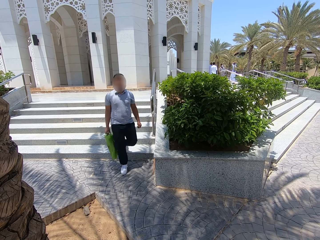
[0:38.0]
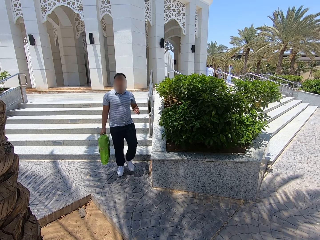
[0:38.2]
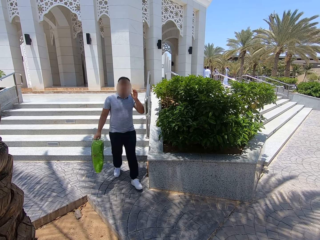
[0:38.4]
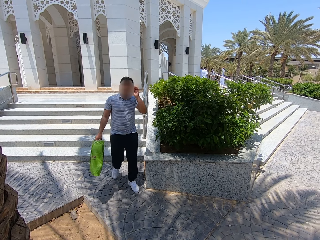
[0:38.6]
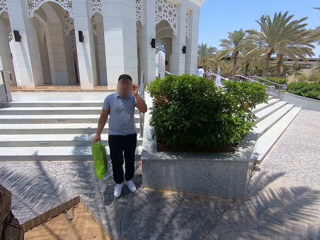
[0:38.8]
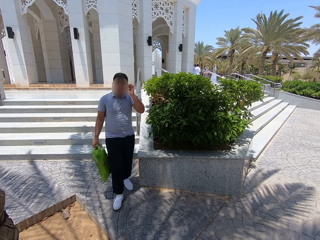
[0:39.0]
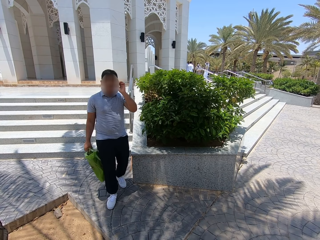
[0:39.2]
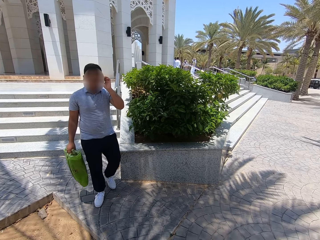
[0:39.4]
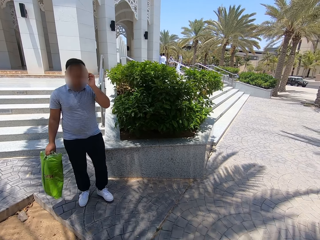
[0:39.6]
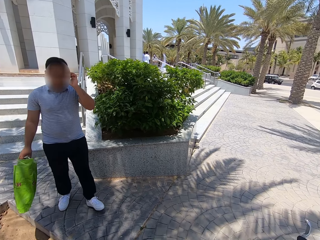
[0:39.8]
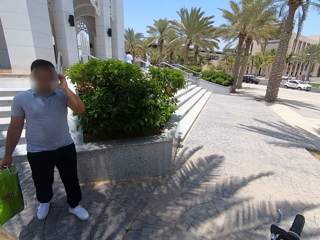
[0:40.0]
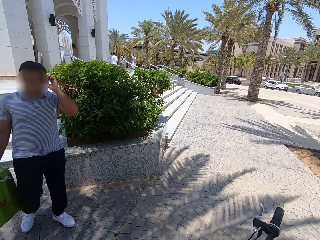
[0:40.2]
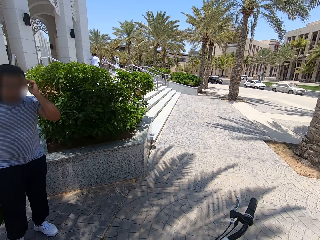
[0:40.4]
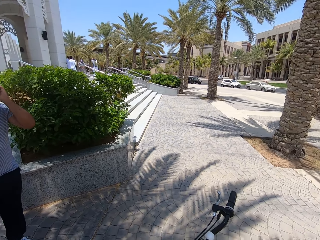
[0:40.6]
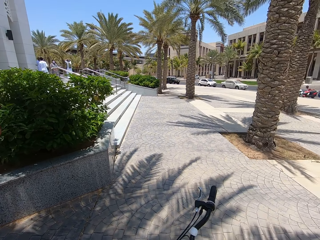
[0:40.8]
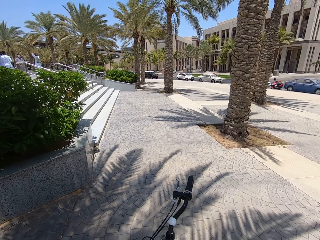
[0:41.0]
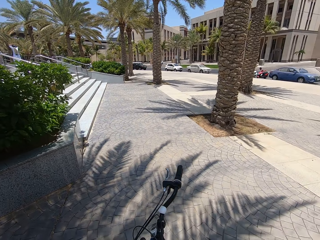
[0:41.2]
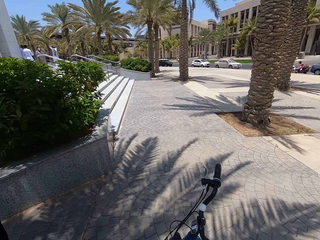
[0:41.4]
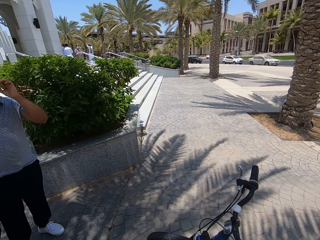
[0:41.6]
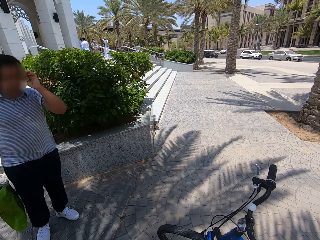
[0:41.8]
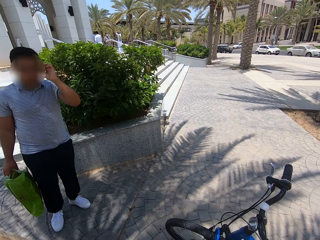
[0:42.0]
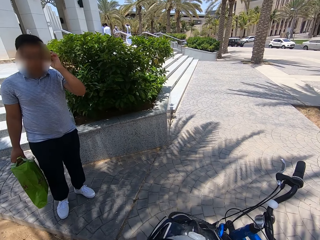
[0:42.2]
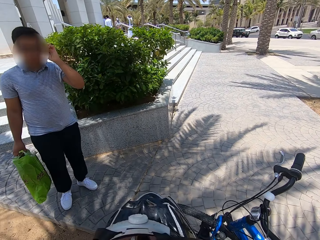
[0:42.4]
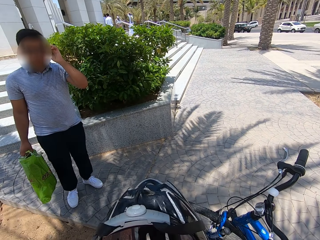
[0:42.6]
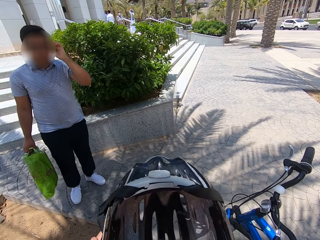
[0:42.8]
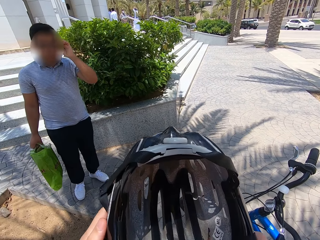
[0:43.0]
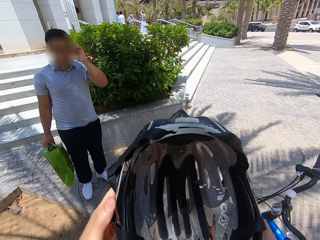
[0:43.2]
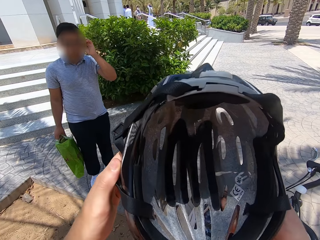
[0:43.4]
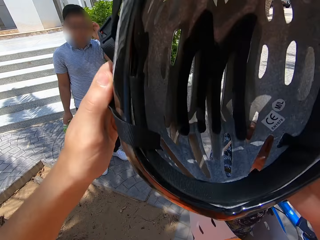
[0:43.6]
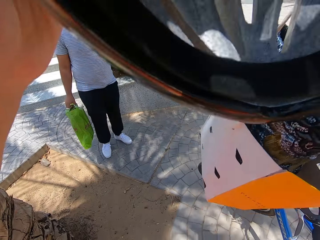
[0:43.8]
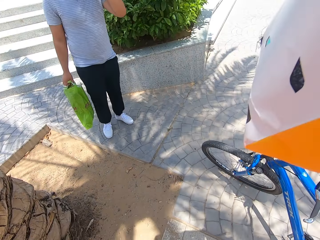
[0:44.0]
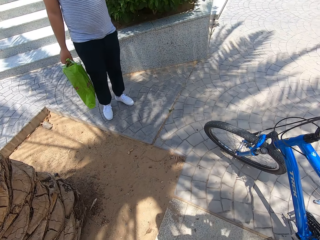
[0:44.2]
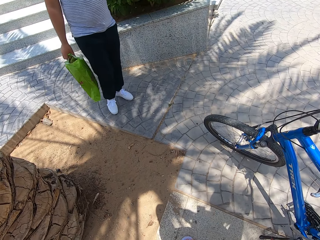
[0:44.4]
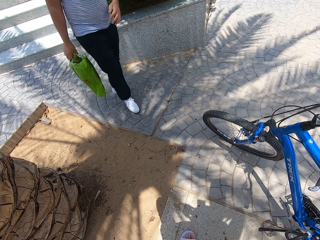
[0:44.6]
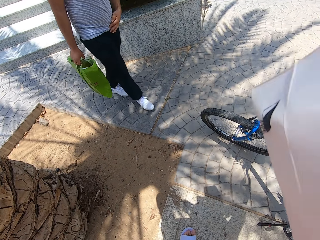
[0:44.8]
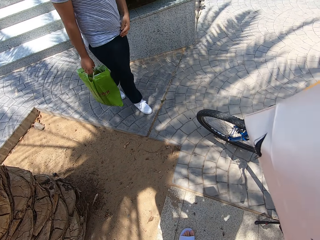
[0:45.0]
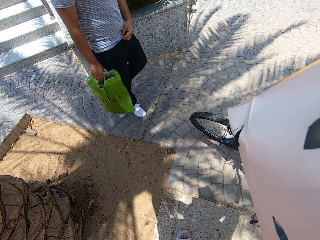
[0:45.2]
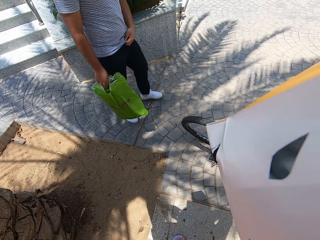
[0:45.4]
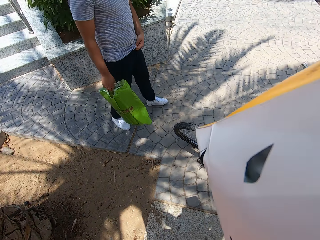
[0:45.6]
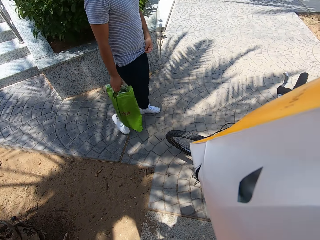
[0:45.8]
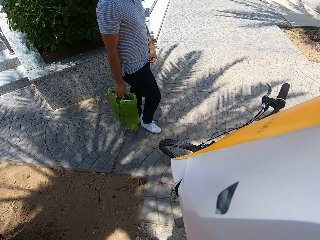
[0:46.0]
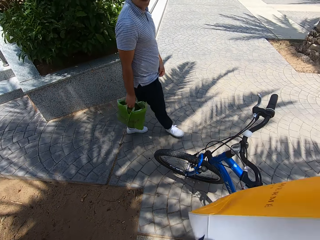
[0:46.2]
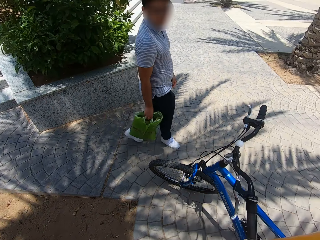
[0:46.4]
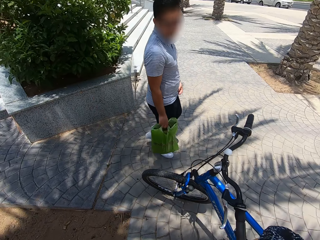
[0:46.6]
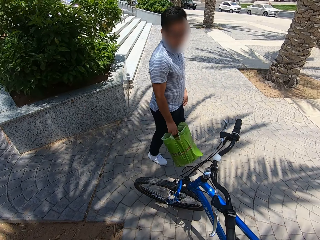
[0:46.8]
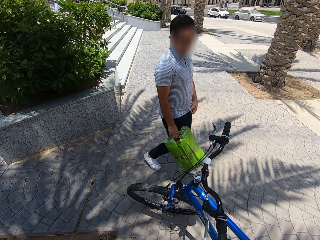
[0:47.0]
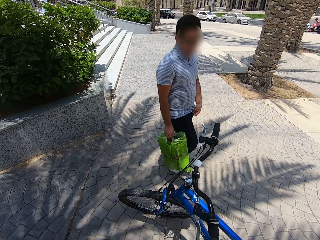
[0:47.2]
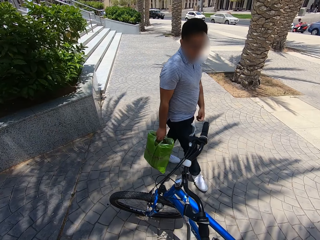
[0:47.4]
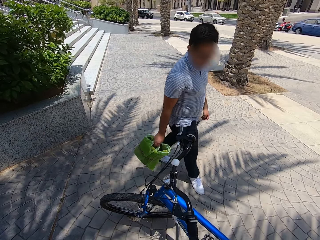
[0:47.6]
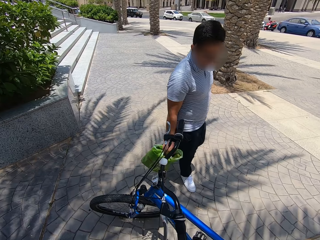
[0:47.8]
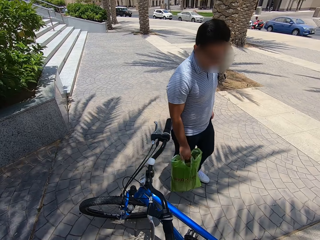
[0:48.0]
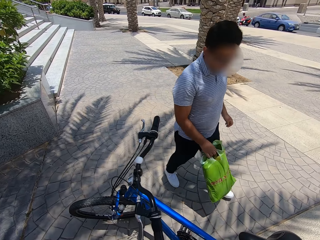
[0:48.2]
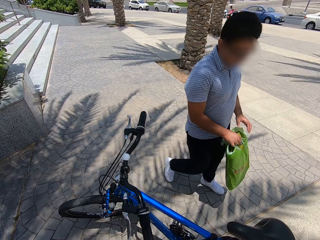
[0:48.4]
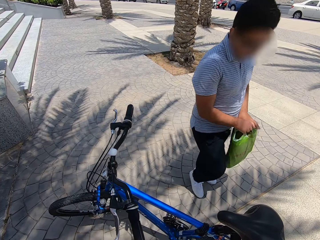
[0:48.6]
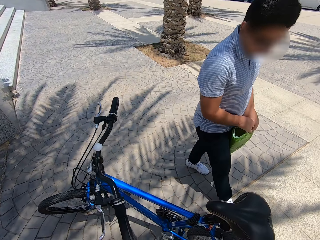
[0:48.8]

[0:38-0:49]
A person walks on the walkway. The camera wearer looks around the compound. He wears the helmet on his head. The person walks around the compound.

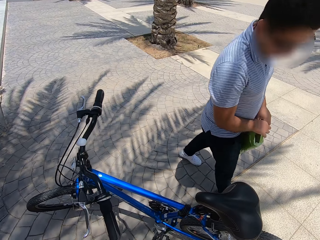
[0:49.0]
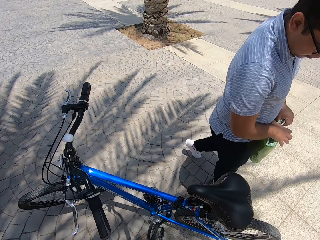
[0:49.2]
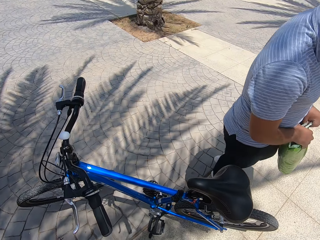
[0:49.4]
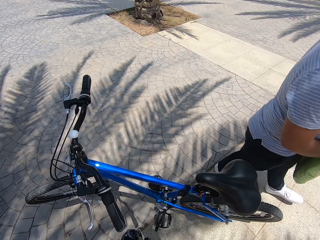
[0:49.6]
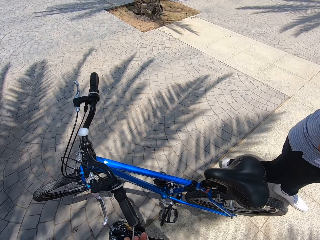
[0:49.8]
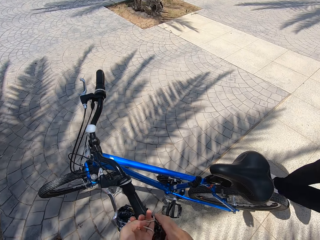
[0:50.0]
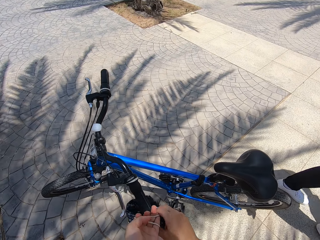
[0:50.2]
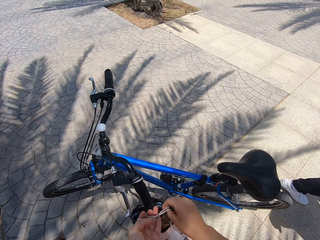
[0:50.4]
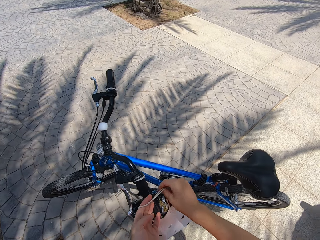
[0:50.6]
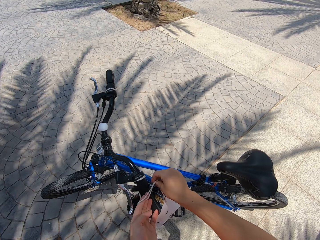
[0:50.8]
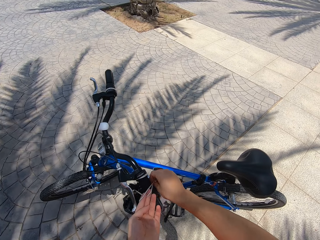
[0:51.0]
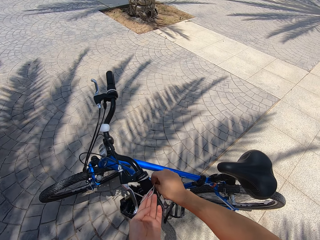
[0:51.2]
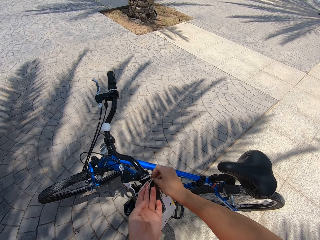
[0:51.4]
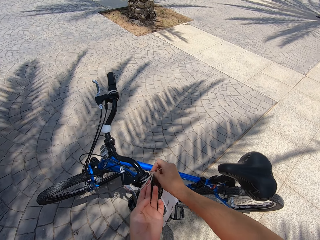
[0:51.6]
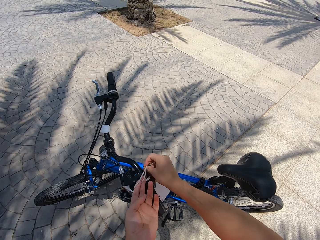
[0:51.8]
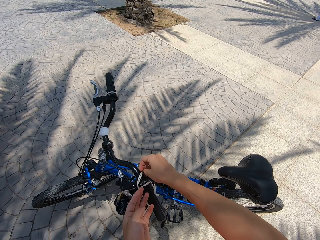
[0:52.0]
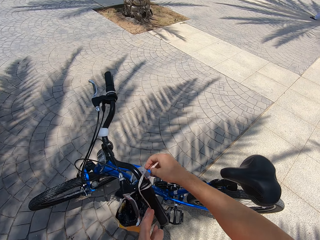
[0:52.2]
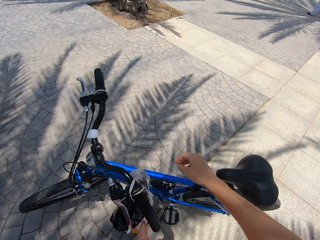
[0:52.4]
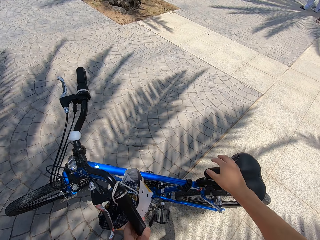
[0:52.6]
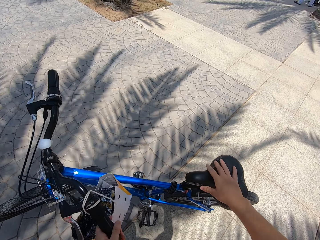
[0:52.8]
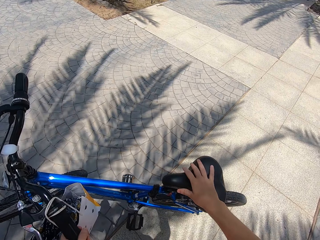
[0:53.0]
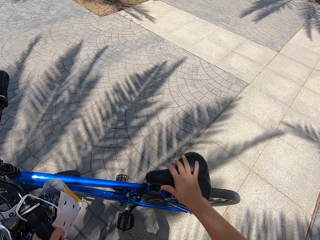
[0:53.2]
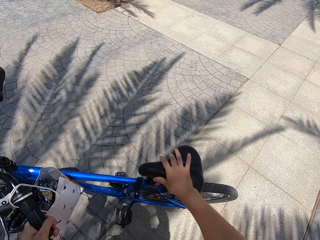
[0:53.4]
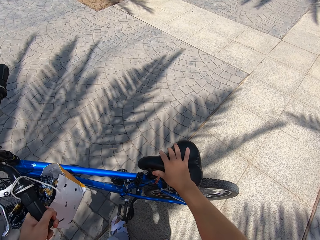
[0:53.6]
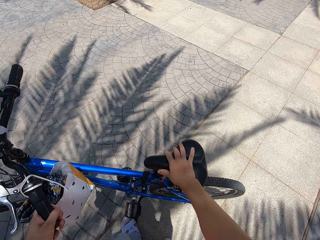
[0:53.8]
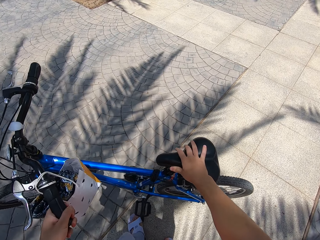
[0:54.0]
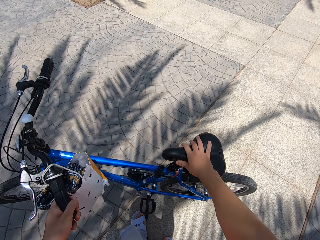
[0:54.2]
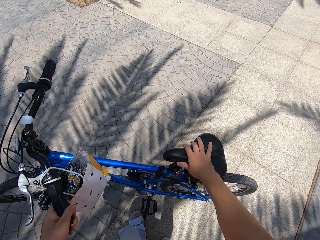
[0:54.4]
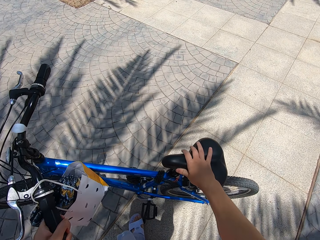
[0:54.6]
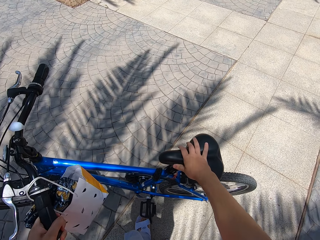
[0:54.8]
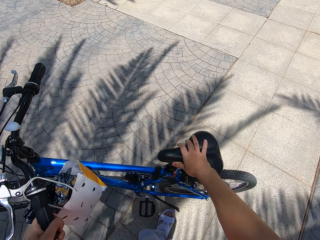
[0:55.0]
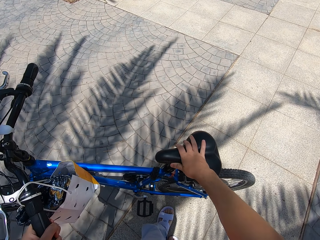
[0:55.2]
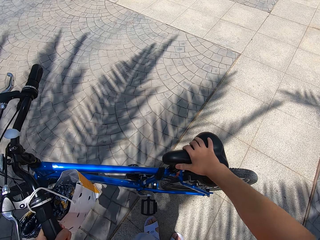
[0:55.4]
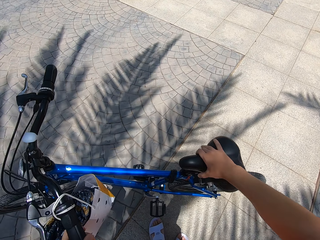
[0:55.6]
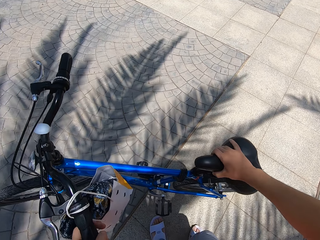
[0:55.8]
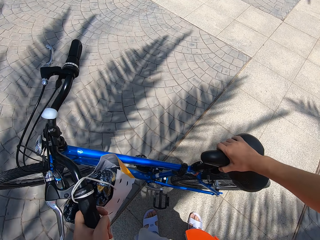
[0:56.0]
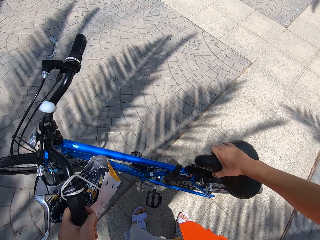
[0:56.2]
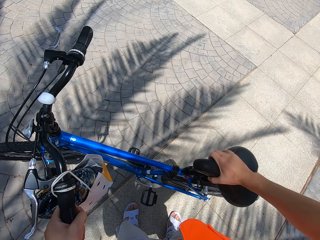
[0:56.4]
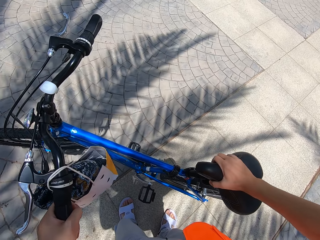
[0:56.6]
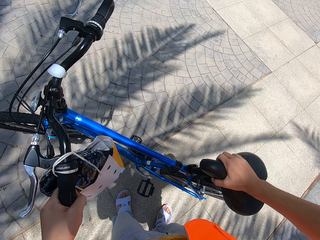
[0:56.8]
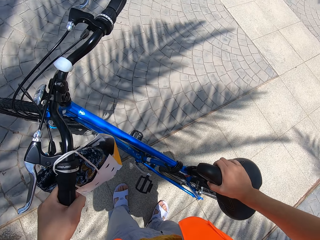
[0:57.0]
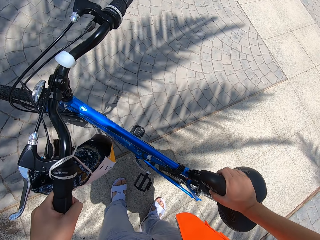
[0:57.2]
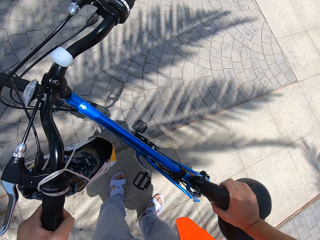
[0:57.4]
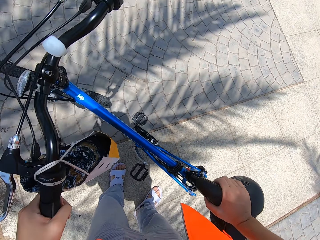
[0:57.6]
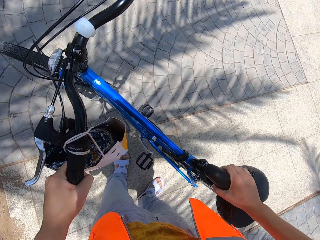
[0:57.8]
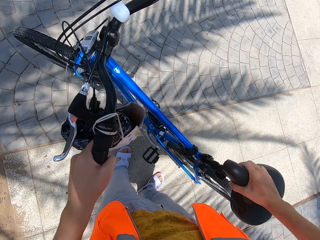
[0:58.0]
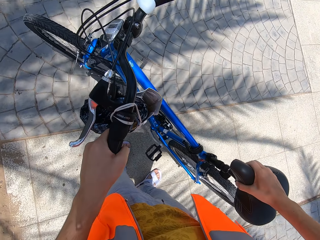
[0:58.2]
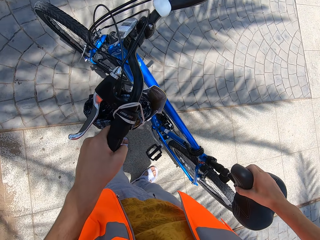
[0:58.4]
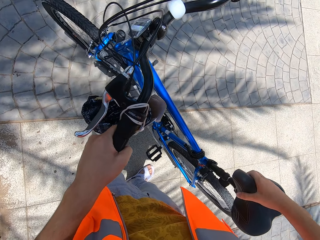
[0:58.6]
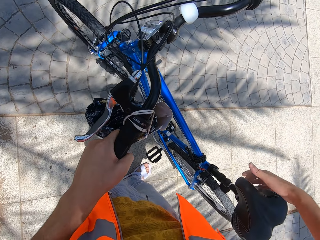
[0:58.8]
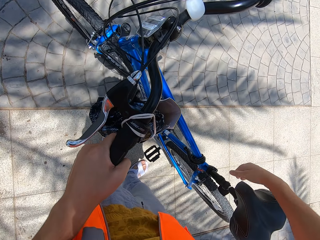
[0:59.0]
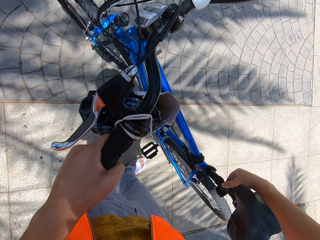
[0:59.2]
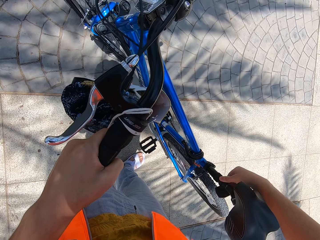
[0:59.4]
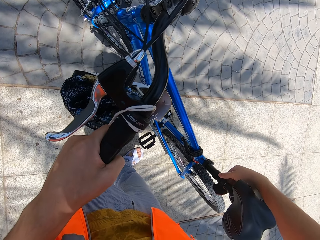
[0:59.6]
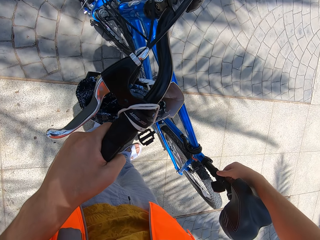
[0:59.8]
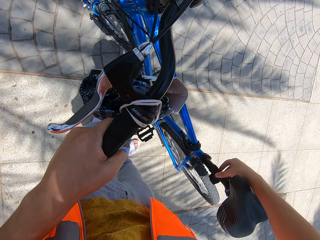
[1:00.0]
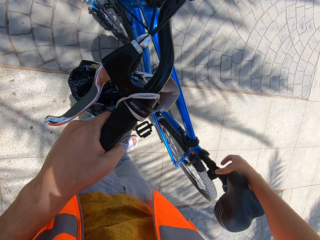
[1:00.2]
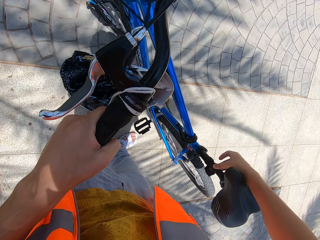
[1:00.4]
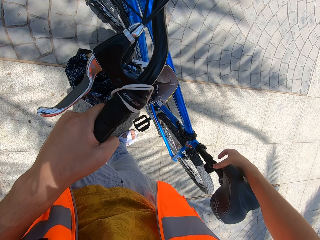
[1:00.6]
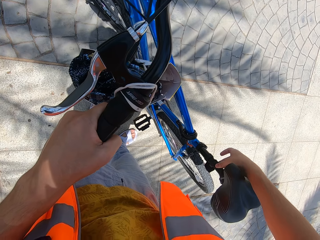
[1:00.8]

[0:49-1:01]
The camera wearer hangs the shopping bag on the bicycle handle. He pushes the bike. He moves the bicycle stand with his leg. He stares at the bicycle.
